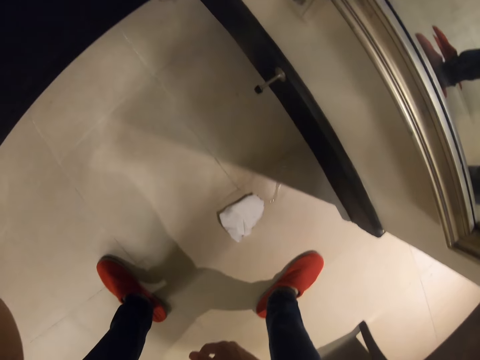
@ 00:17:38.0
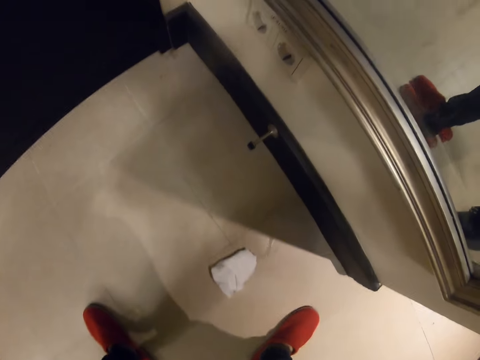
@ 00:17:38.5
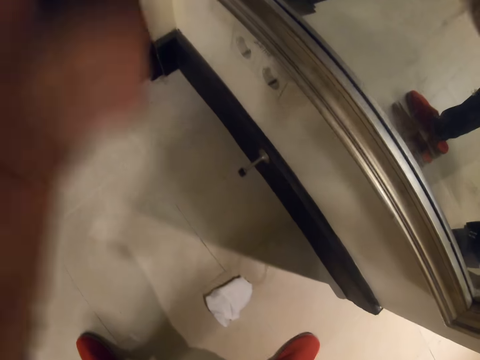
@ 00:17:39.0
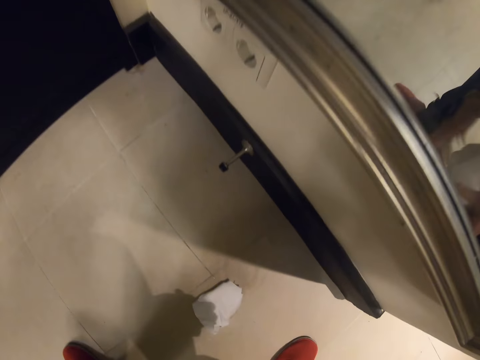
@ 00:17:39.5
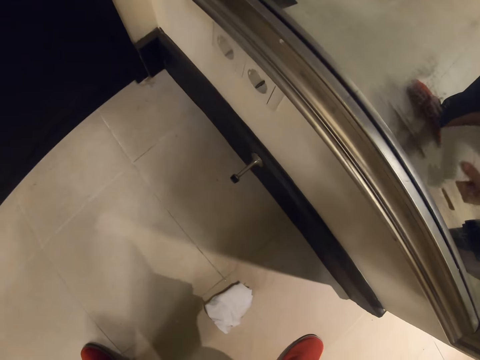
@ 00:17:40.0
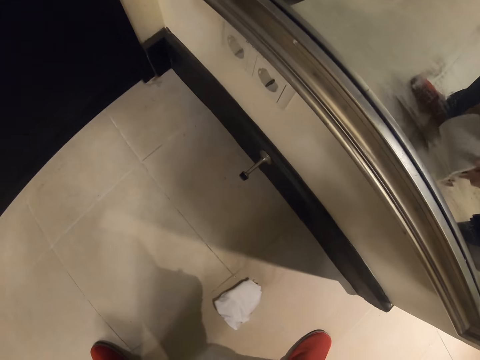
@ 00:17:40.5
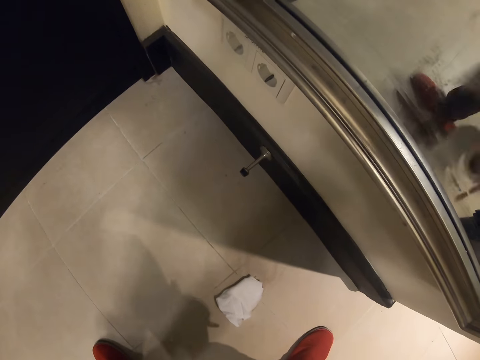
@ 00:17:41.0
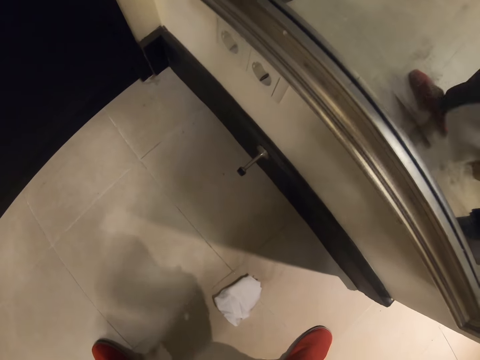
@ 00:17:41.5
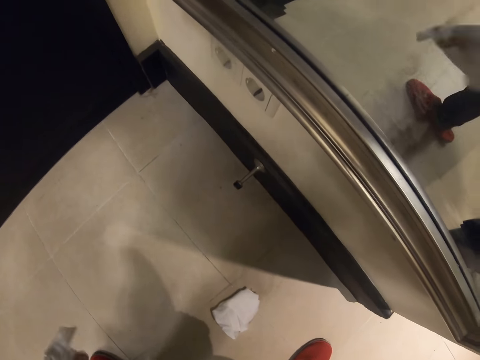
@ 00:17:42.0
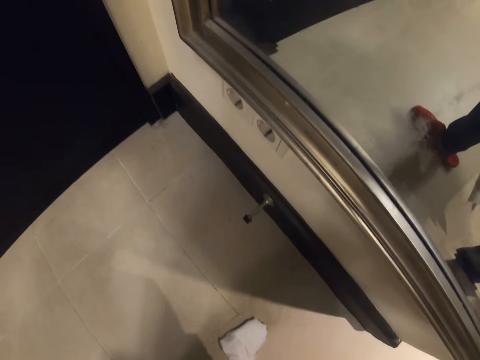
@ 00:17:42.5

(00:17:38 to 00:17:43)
The camera wearer unfolds the tissue. They take out a piece of tissue paper from the tissue paper.

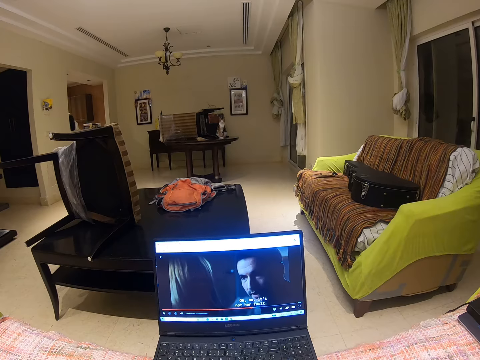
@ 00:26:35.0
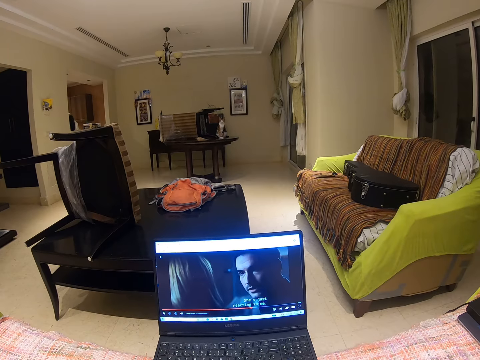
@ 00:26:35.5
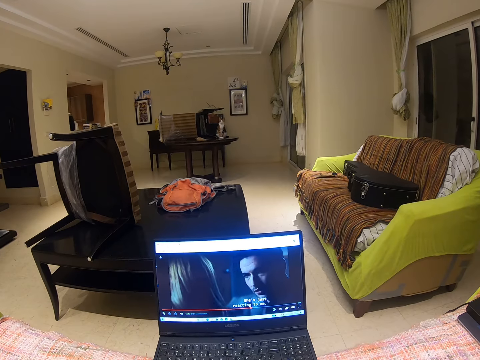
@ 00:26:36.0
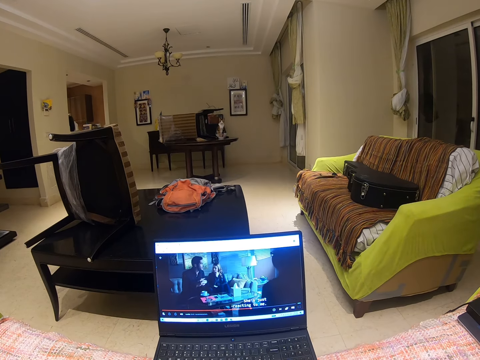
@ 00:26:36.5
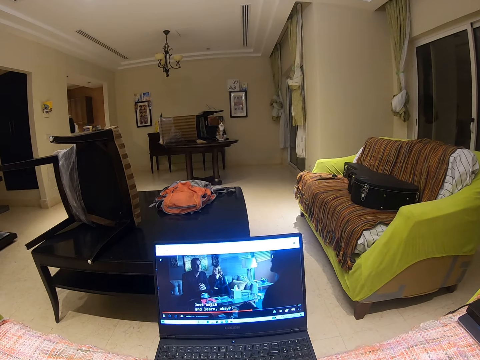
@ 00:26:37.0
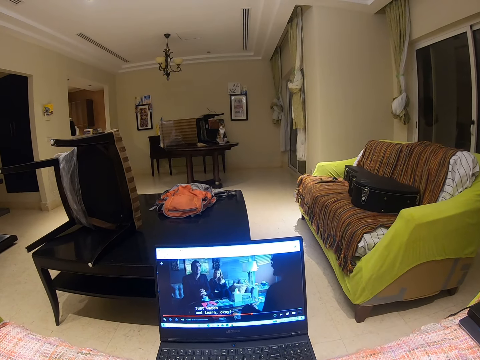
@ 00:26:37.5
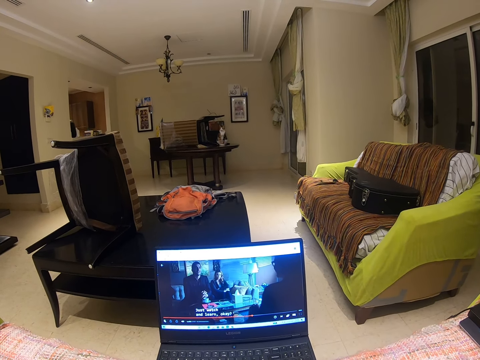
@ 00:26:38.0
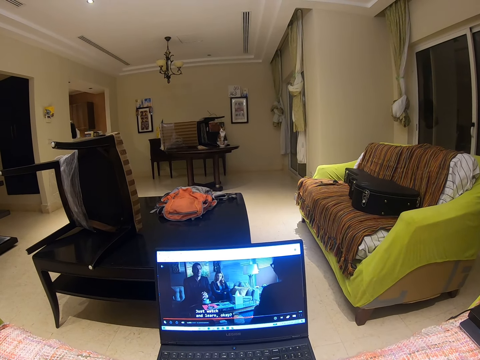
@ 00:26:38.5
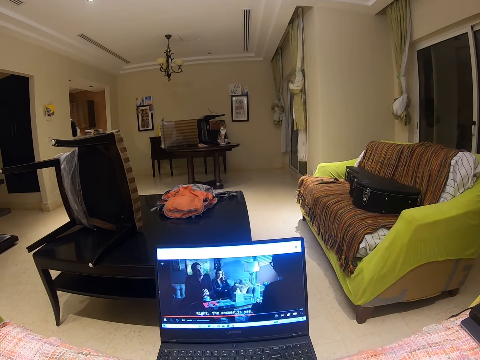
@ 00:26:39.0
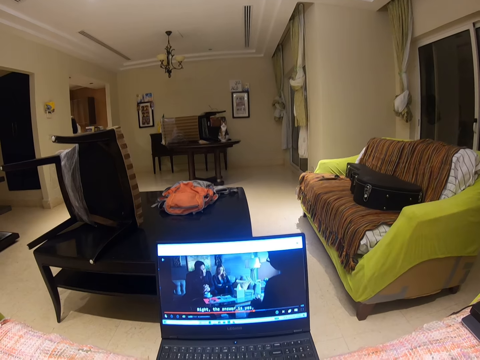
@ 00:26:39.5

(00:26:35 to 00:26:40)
The camera wearer watches a movie on the laptop.

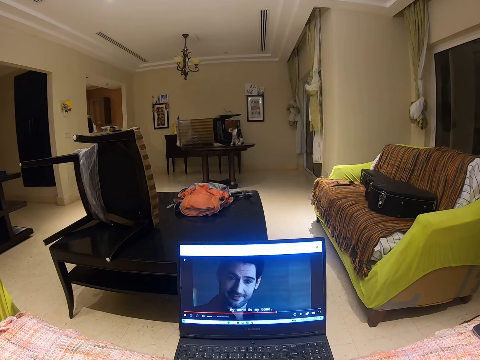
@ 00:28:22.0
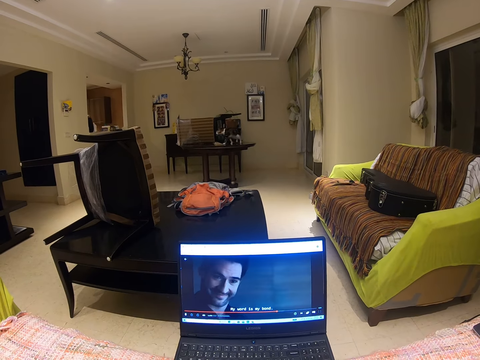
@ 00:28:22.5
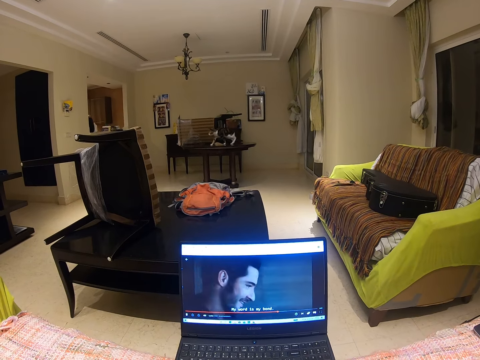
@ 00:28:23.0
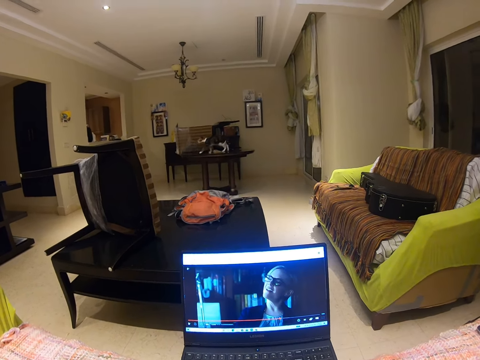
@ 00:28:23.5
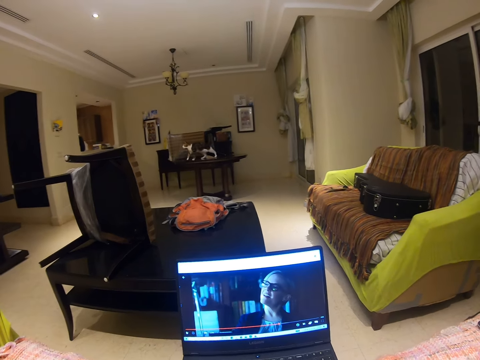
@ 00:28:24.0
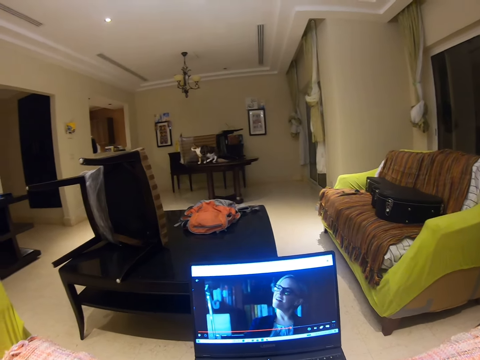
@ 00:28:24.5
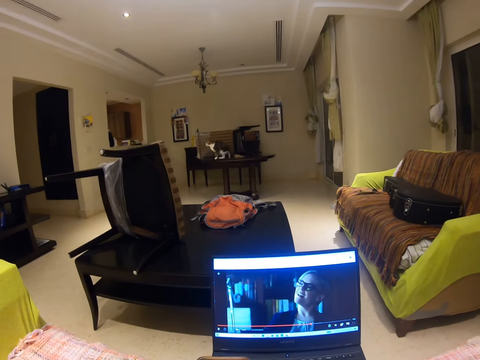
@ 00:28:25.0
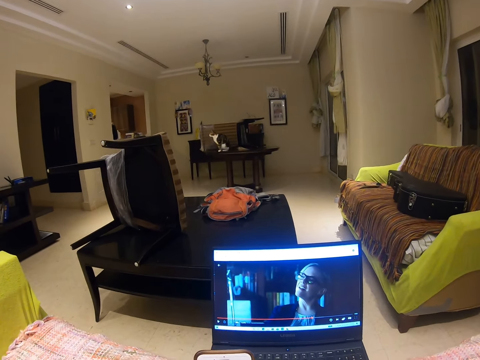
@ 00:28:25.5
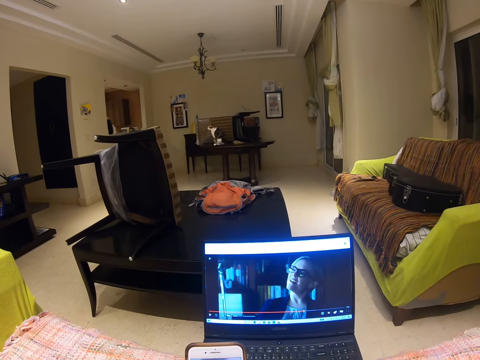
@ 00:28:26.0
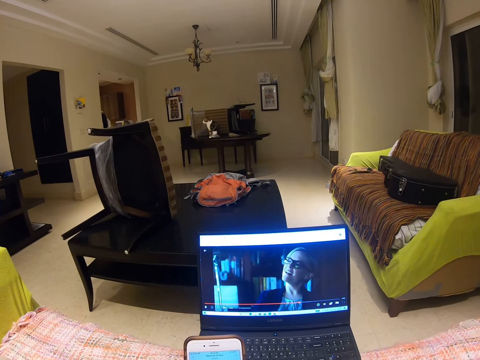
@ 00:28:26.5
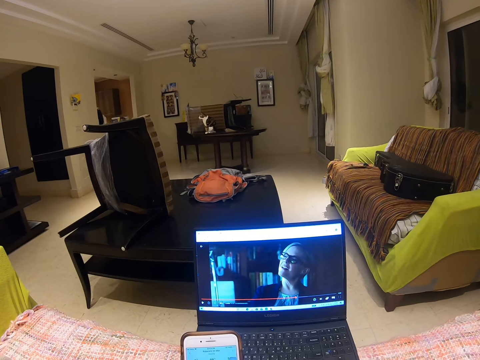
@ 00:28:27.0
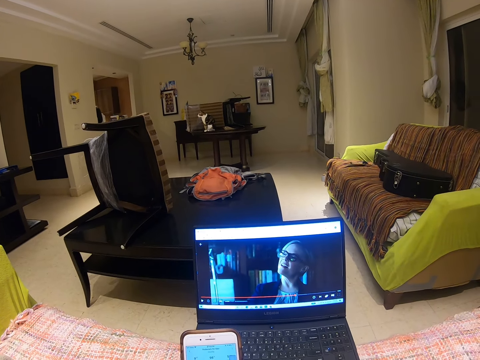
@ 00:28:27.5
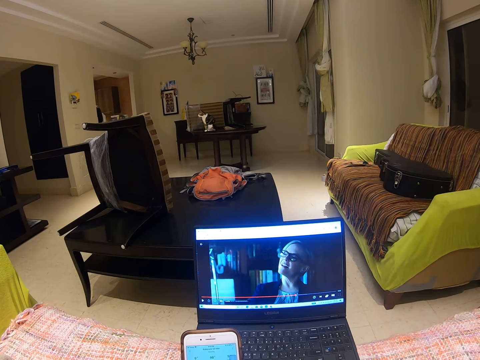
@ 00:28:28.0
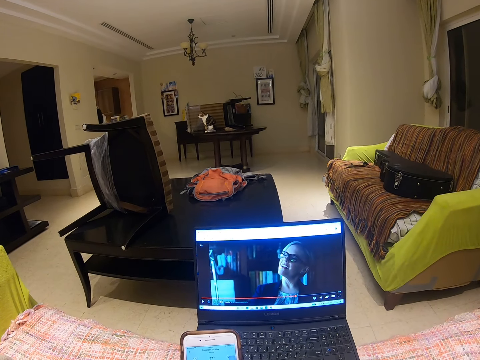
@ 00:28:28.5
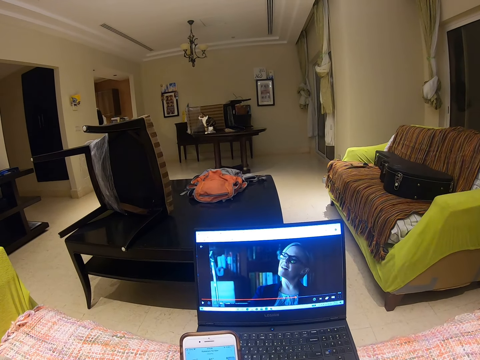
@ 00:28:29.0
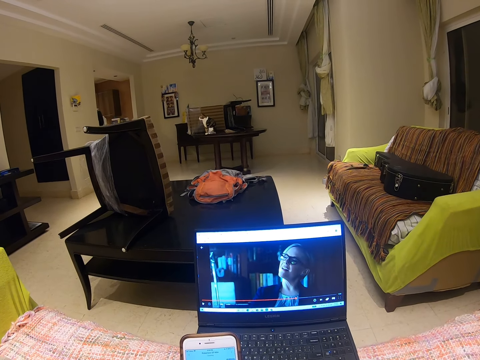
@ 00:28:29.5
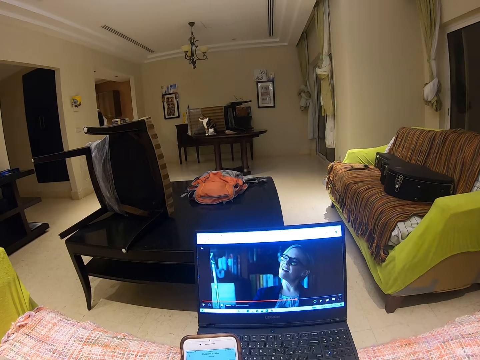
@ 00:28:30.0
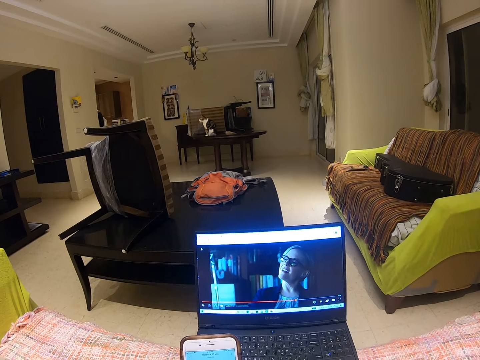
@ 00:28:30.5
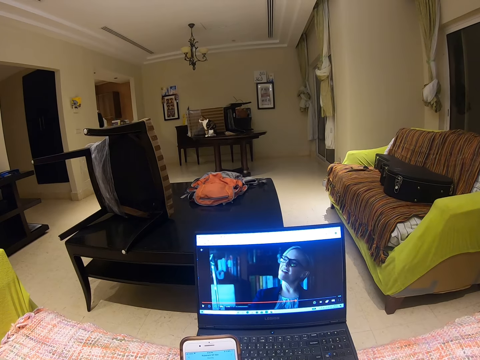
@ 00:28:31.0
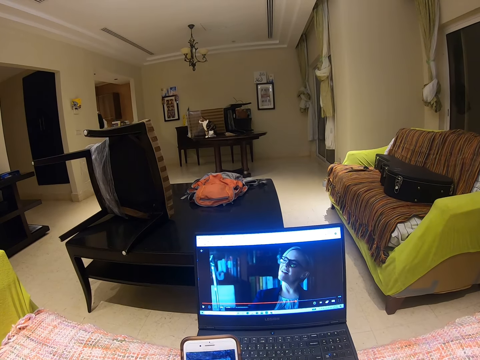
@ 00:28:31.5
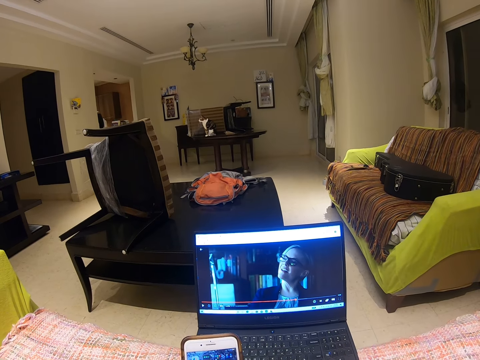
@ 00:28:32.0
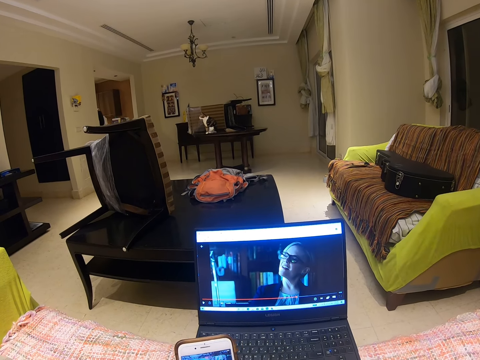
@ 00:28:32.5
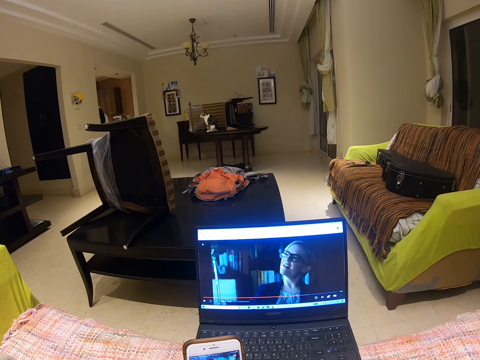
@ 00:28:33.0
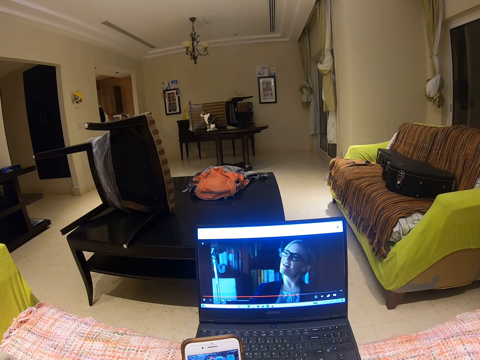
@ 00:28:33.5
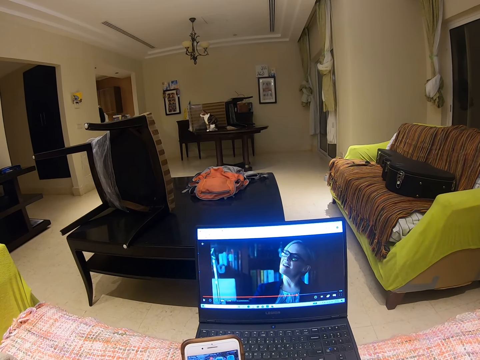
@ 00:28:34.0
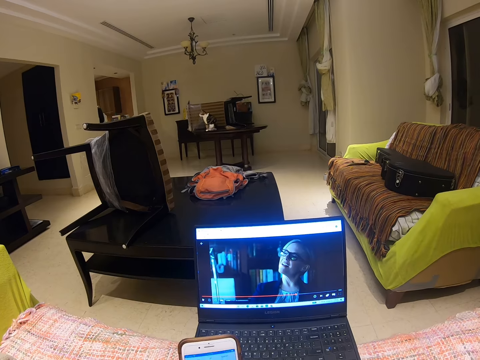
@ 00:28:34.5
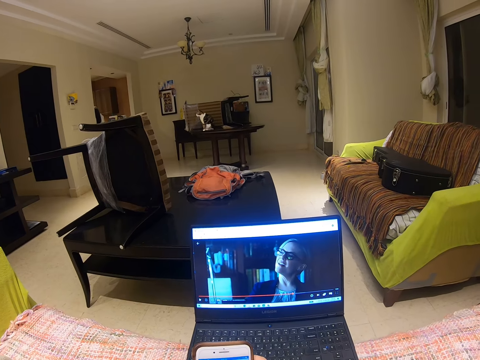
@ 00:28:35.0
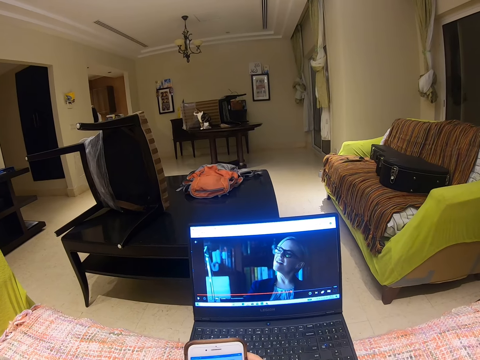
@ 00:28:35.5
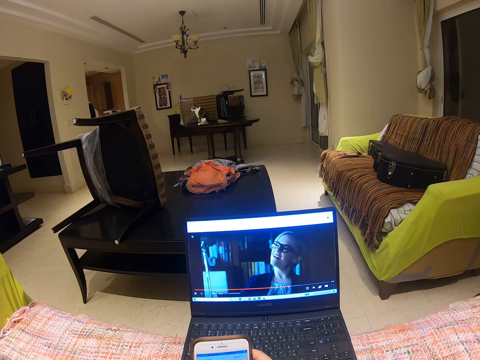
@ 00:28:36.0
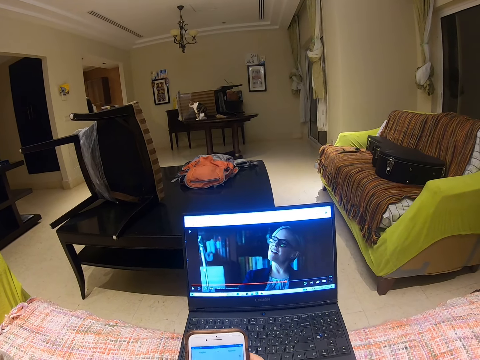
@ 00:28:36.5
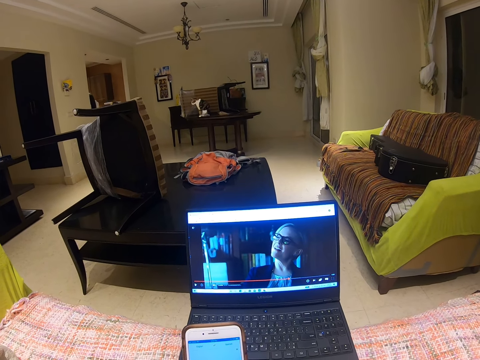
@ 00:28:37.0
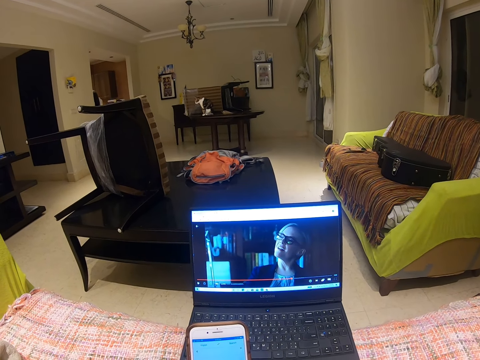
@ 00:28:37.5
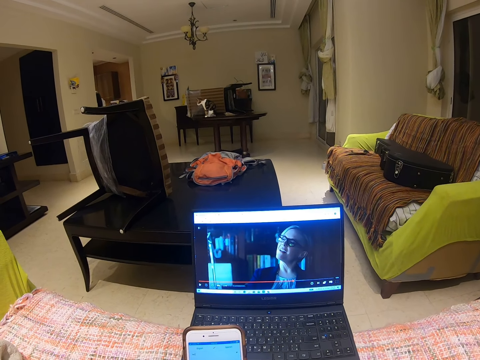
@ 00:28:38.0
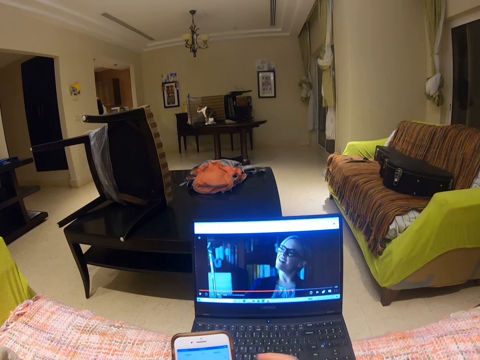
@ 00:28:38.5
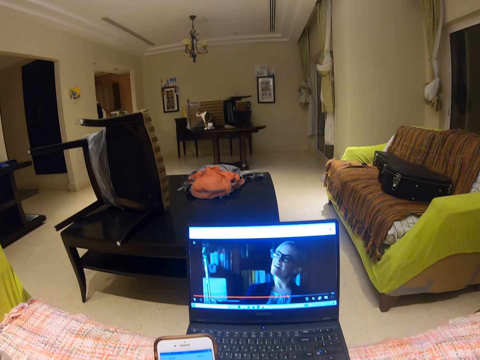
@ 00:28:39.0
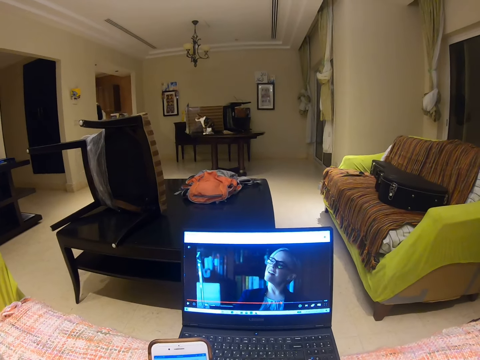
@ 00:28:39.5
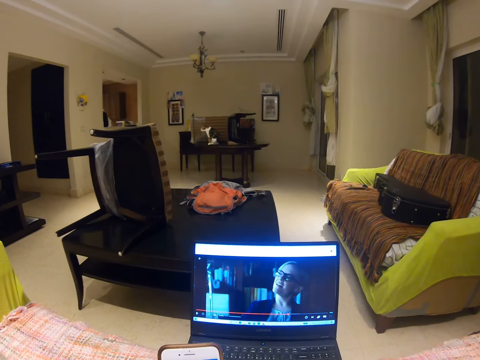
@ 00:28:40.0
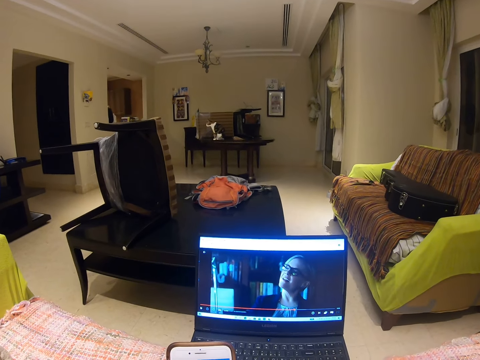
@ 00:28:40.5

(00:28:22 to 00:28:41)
The camera wearer pauses the laptop. They pick up a phone, lift the phone and operate the phone.
